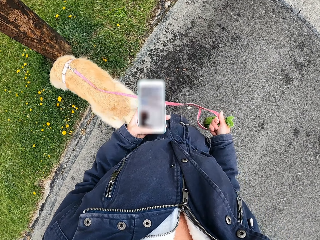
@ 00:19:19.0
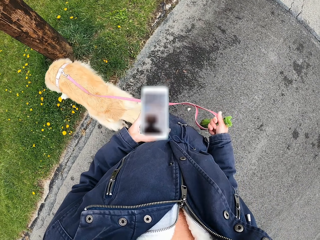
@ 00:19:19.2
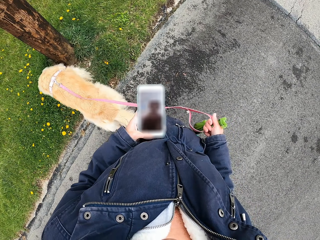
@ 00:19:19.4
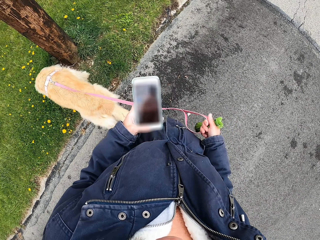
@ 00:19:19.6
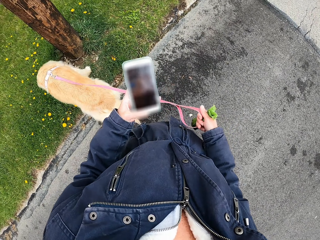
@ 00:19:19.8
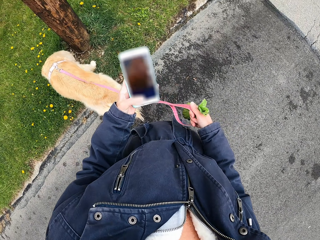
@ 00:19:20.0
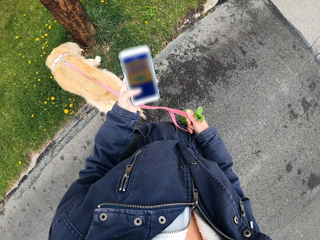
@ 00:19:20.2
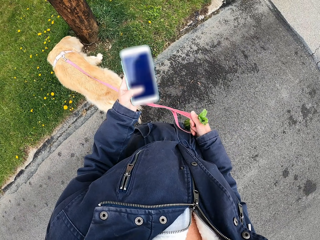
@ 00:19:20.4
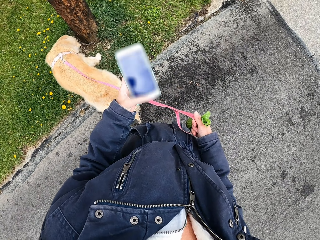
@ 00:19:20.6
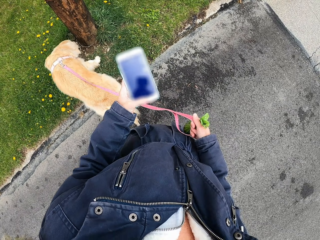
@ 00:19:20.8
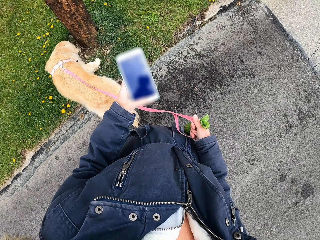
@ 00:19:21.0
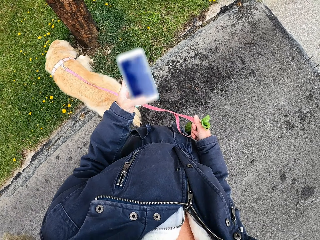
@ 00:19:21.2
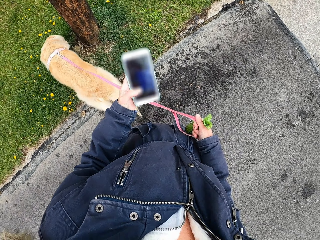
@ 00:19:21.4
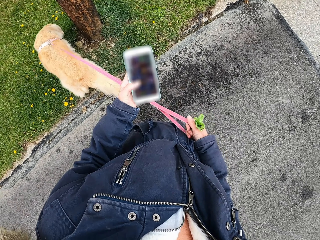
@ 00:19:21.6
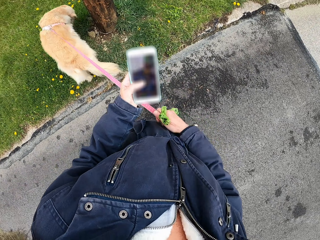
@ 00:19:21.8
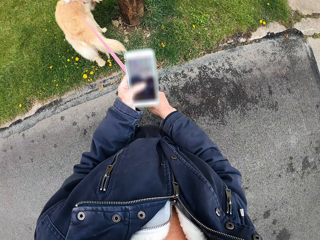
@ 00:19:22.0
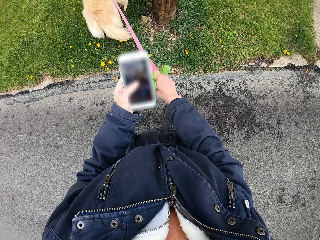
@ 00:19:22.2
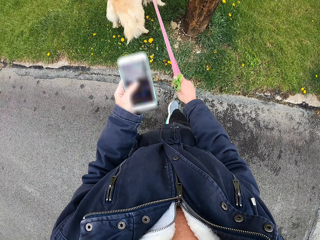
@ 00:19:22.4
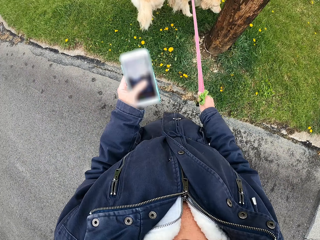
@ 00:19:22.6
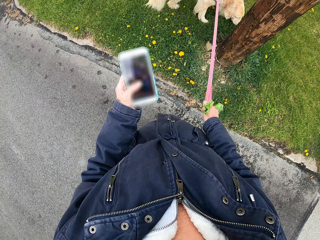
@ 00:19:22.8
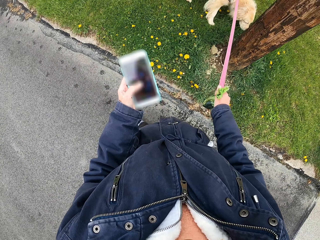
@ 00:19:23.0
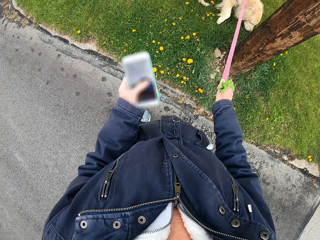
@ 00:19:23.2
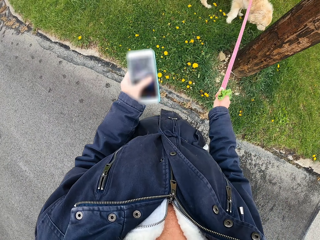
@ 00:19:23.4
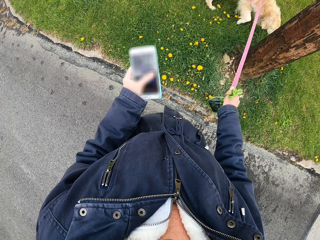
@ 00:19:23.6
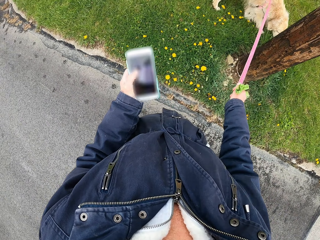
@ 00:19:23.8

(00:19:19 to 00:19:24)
The camera wearer uses a smartphone.

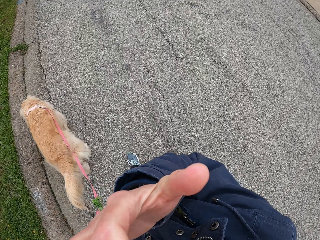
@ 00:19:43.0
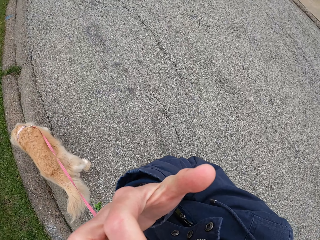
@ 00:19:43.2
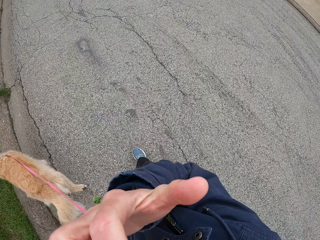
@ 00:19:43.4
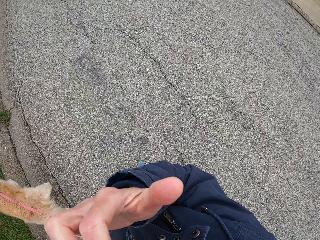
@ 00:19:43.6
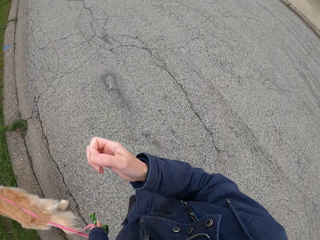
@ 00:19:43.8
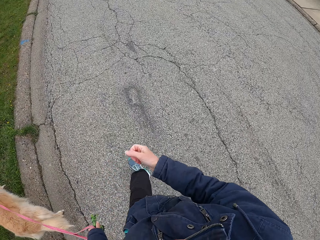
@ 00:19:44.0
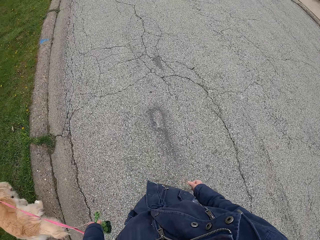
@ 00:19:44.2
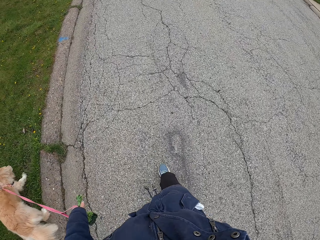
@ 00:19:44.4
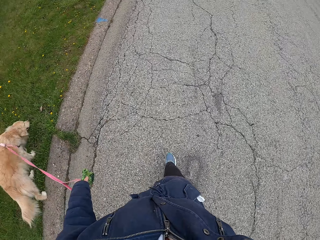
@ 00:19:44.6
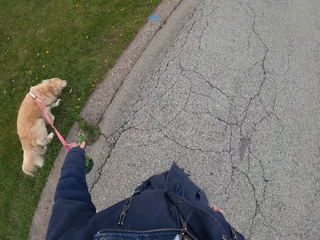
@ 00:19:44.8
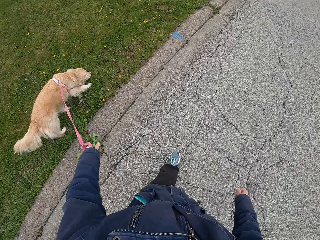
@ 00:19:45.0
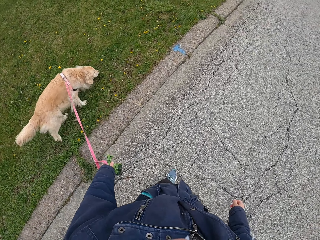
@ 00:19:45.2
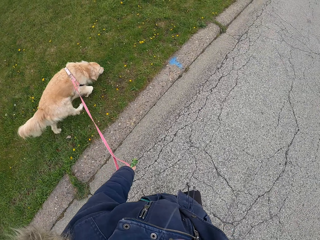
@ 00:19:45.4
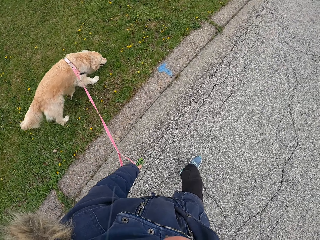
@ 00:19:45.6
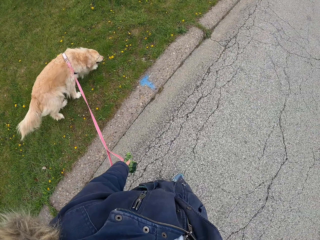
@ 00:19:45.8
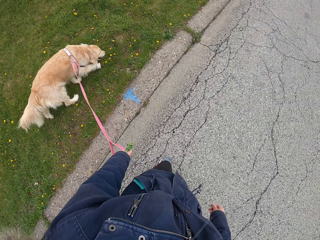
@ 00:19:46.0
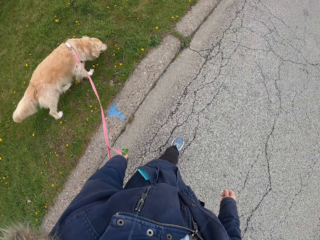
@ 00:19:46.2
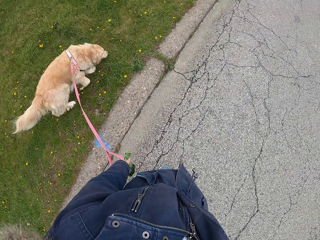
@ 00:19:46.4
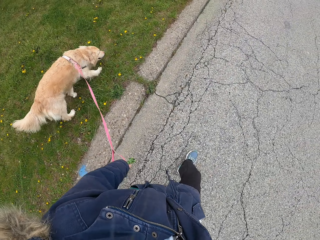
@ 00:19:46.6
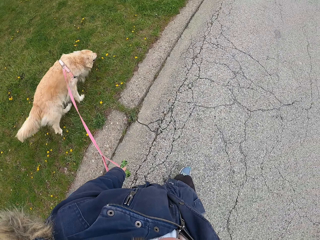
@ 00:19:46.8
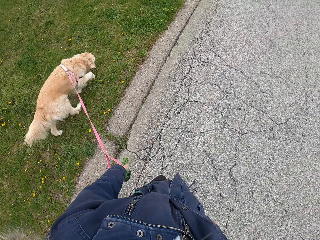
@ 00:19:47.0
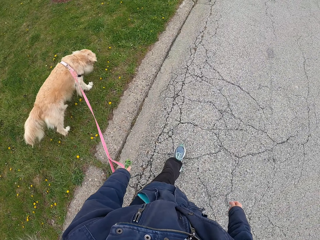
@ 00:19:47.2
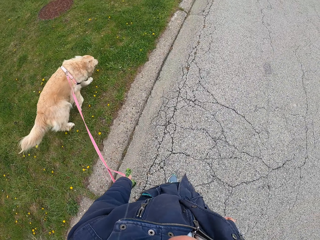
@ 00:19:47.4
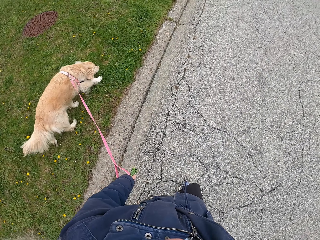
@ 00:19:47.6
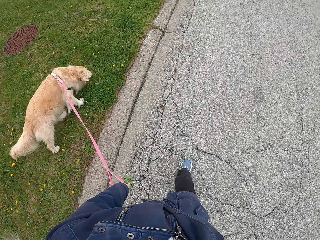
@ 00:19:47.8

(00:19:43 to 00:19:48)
The camera wearer touches her face.

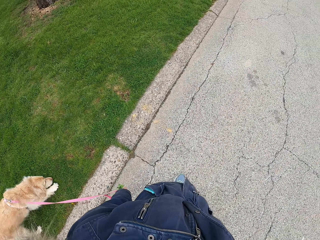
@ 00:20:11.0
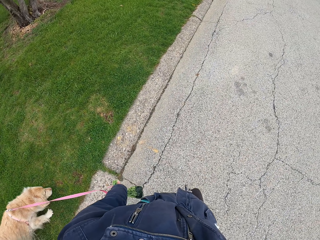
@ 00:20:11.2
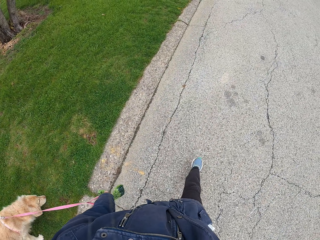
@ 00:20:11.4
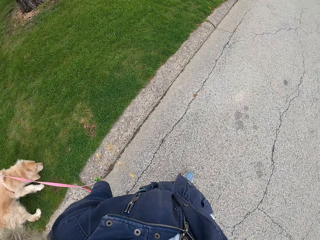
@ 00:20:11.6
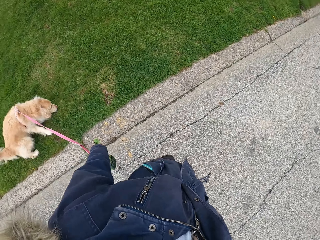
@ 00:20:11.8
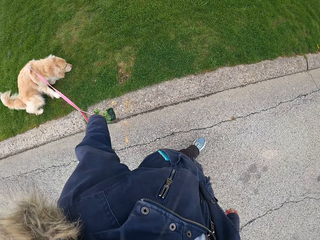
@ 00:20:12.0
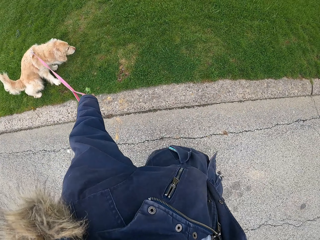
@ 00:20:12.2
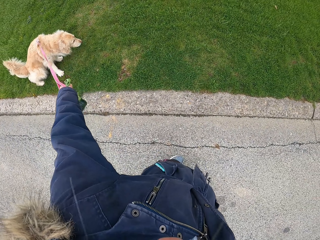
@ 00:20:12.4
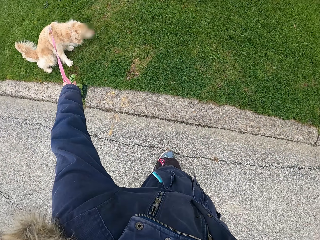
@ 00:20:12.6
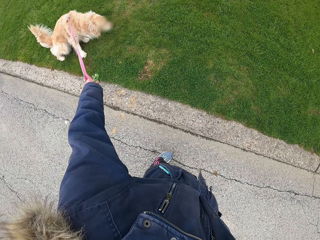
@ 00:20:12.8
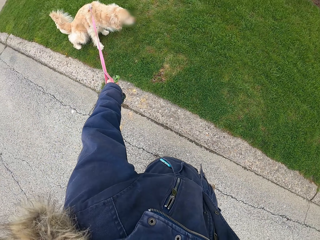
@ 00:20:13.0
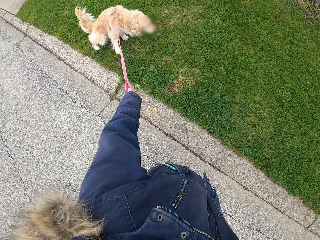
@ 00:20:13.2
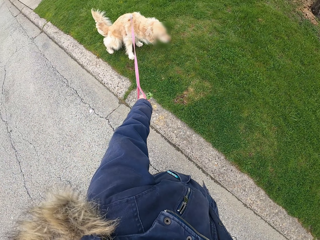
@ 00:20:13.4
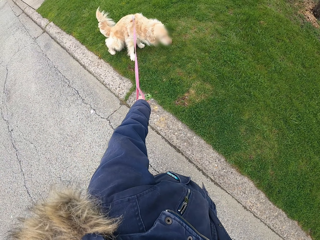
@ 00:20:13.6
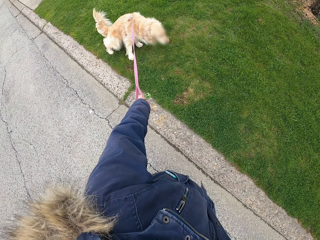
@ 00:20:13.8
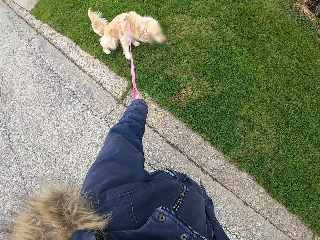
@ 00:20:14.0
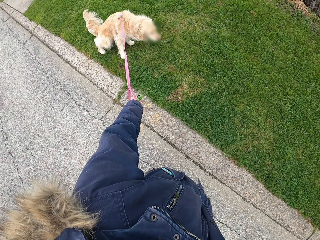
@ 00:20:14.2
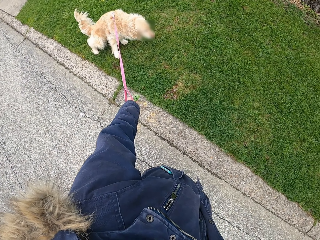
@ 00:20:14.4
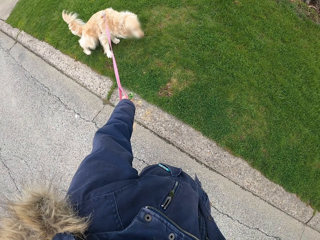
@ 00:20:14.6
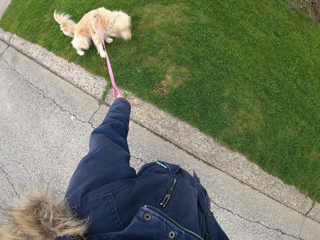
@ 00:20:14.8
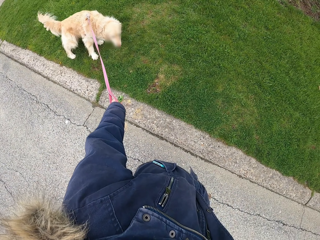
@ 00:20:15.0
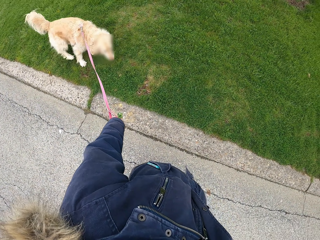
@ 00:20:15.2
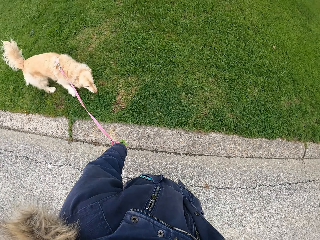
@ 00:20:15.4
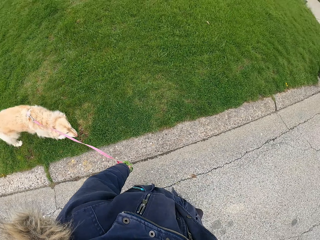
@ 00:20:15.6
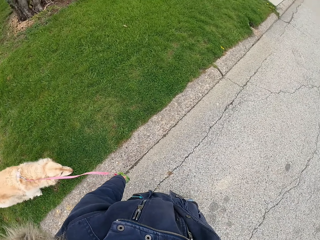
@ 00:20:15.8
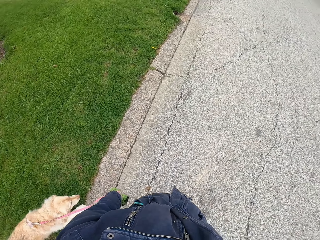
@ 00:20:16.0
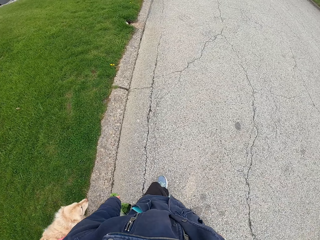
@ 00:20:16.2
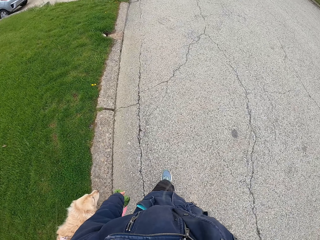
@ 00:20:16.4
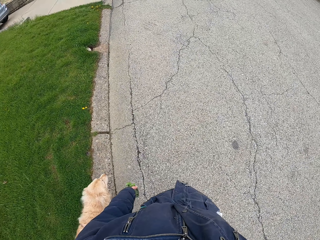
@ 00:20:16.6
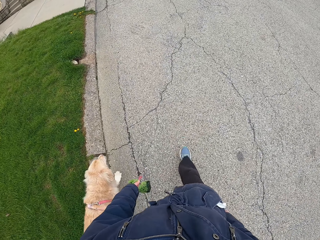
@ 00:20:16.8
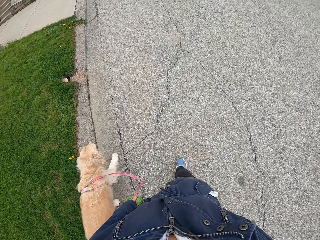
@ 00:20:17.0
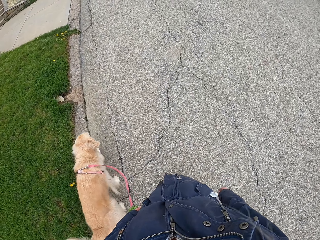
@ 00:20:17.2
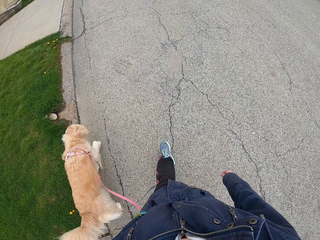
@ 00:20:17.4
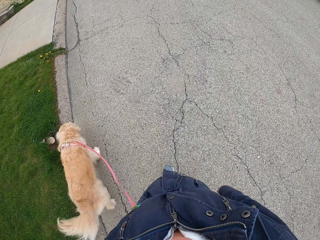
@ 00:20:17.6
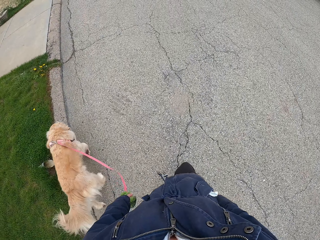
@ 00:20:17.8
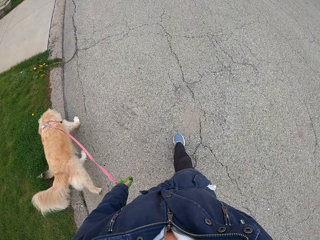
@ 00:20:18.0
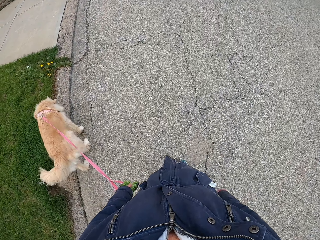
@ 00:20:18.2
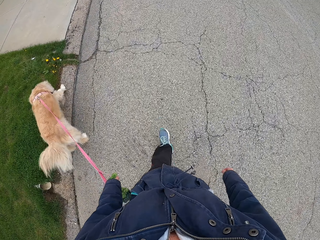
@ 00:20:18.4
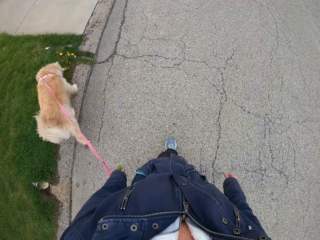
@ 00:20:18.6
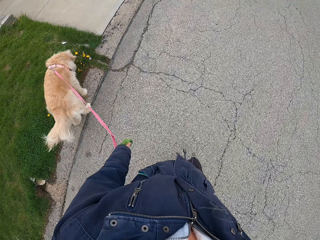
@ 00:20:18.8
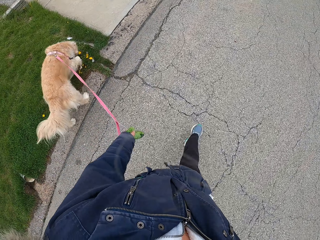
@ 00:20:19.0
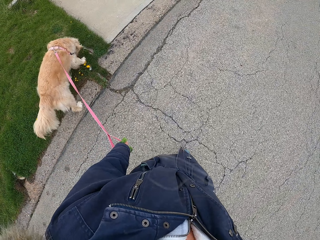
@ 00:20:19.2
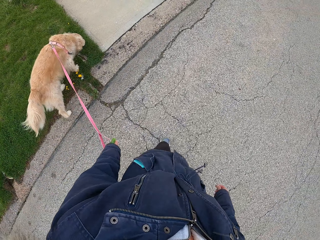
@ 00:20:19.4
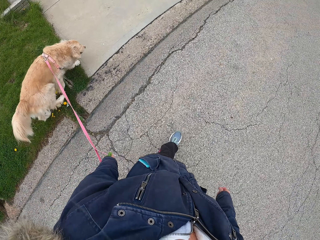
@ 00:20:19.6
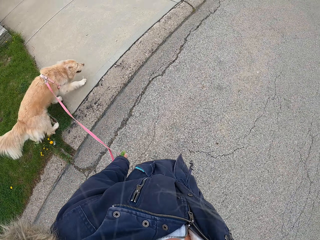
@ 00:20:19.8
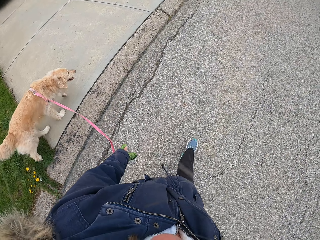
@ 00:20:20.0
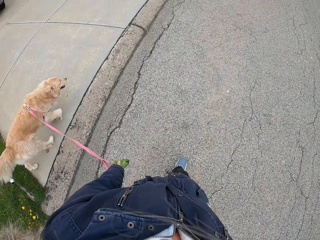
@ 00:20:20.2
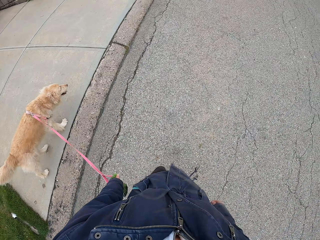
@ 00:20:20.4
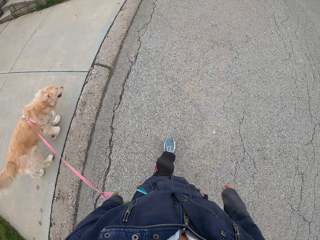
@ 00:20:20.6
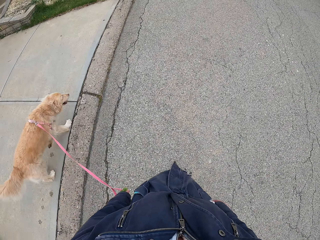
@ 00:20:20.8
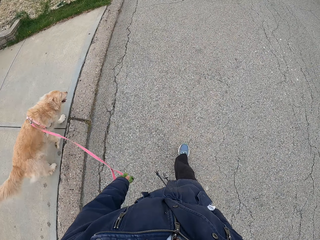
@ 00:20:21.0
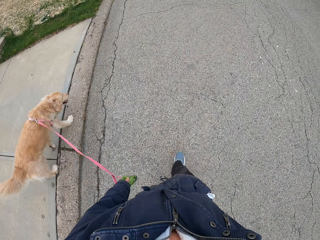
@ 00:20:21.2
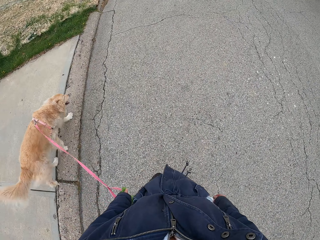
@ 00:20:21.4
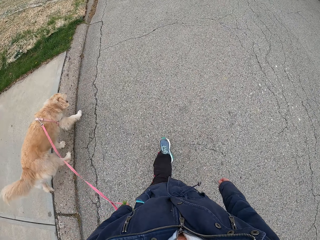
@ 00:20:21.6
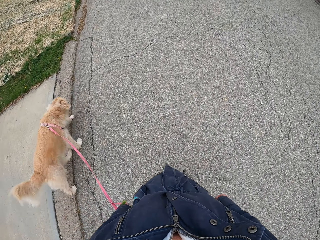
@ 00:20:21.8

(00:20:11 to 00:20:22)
The camera wearer stops a dog in a field. They walk the dog along a field and a road.
